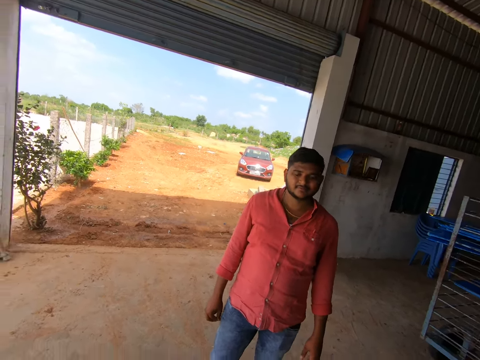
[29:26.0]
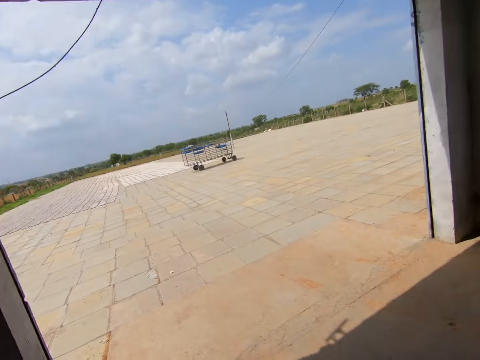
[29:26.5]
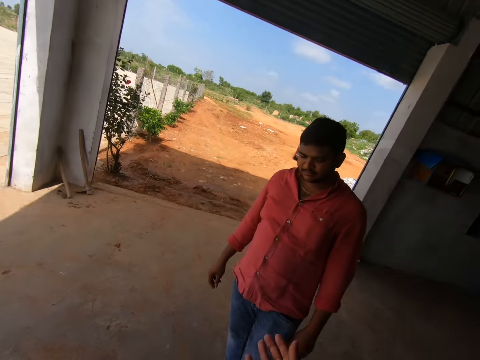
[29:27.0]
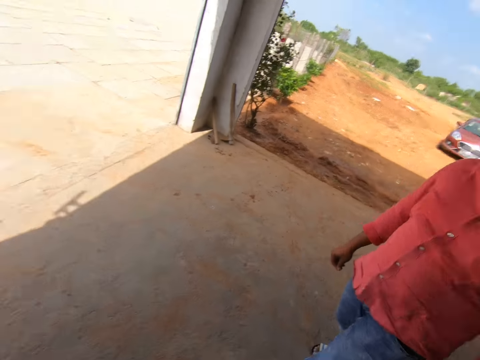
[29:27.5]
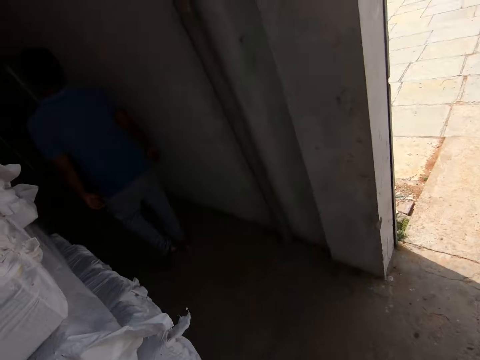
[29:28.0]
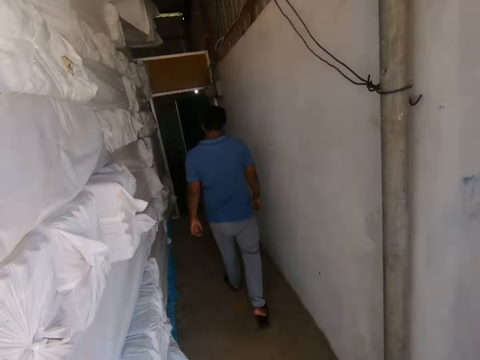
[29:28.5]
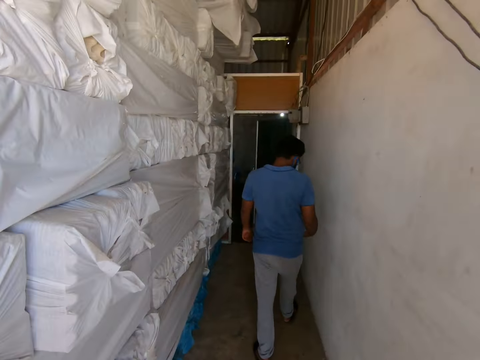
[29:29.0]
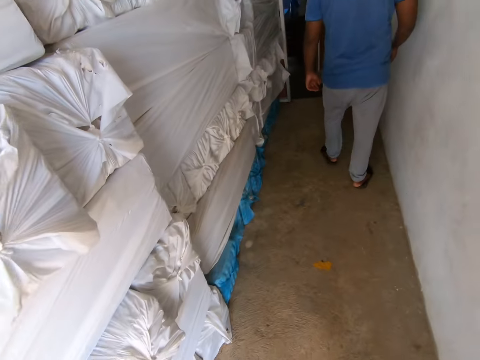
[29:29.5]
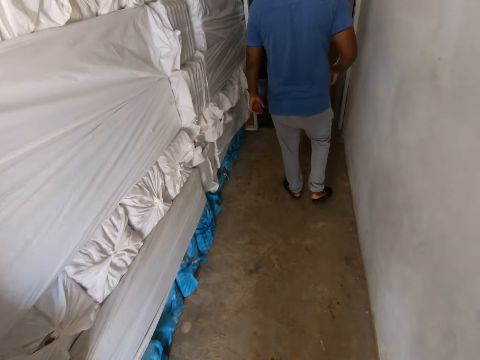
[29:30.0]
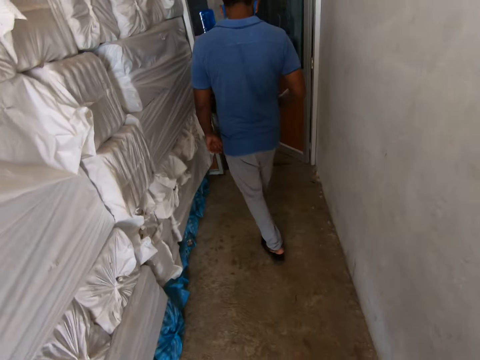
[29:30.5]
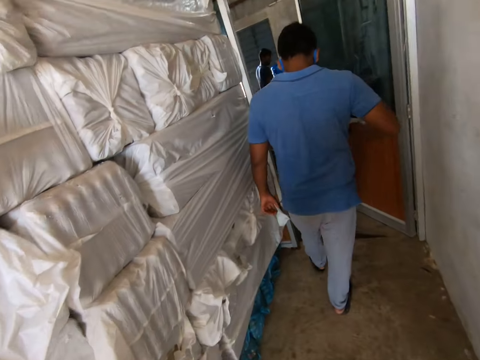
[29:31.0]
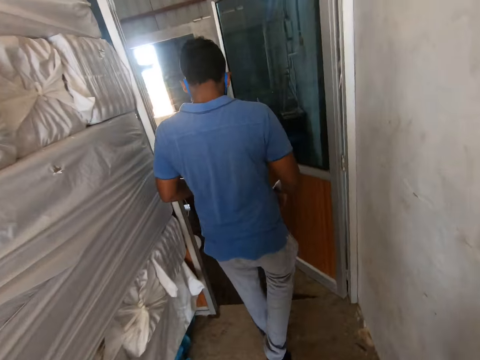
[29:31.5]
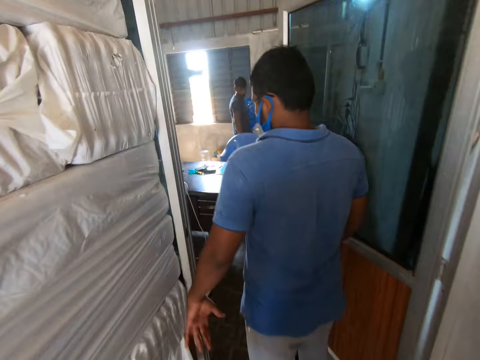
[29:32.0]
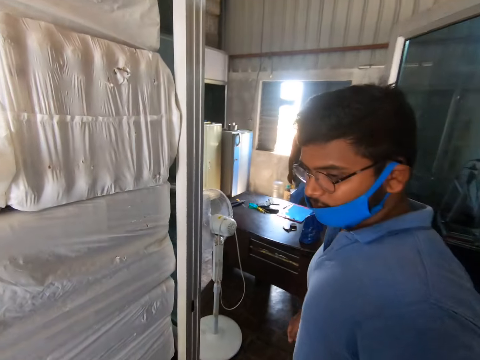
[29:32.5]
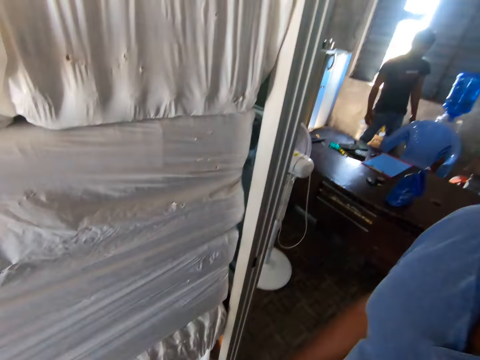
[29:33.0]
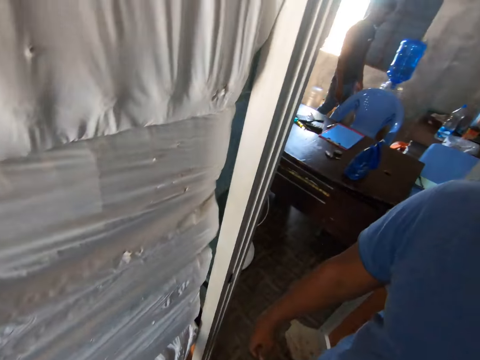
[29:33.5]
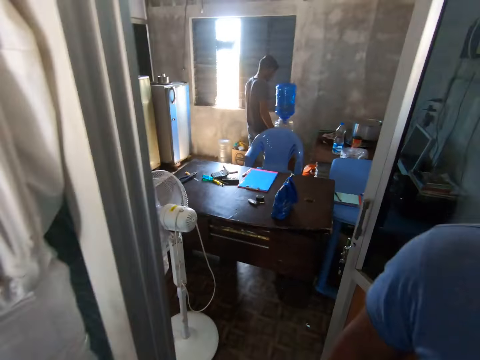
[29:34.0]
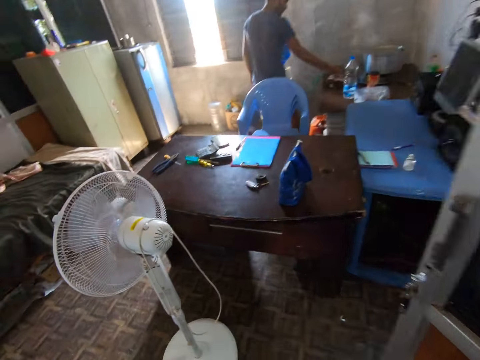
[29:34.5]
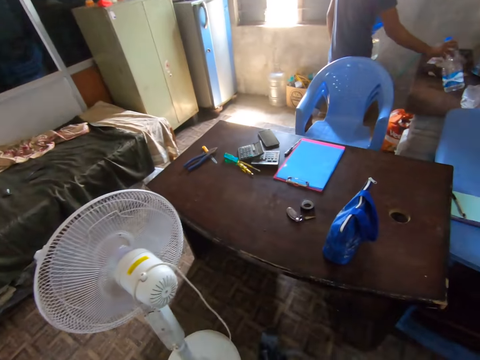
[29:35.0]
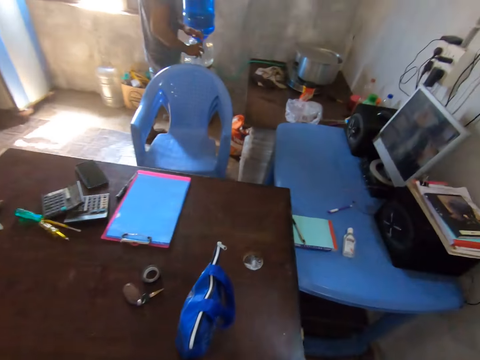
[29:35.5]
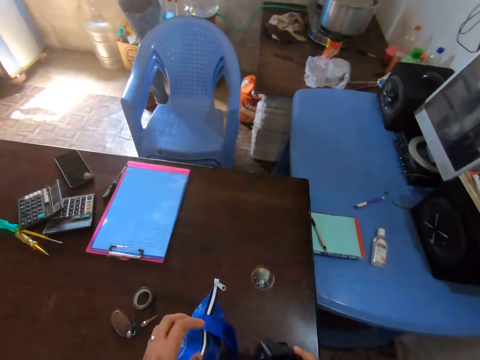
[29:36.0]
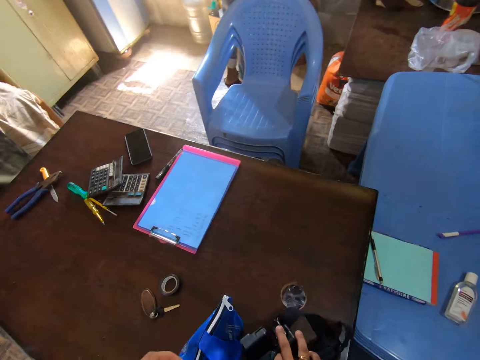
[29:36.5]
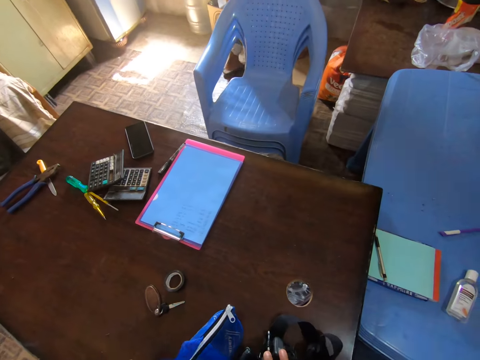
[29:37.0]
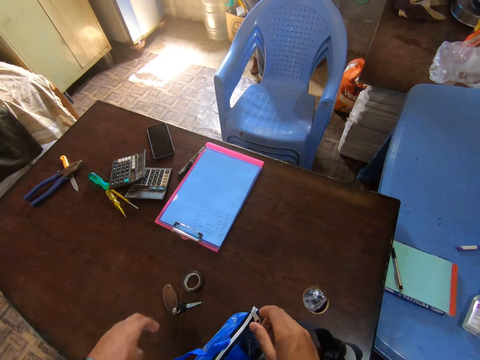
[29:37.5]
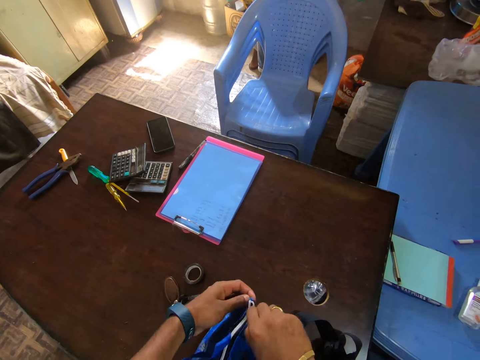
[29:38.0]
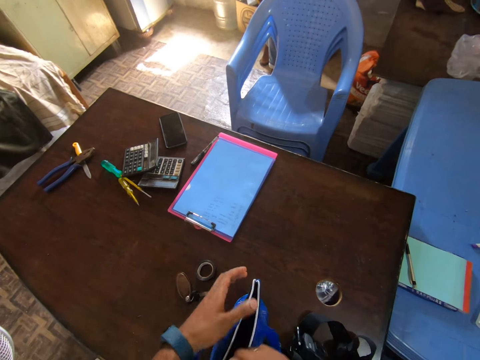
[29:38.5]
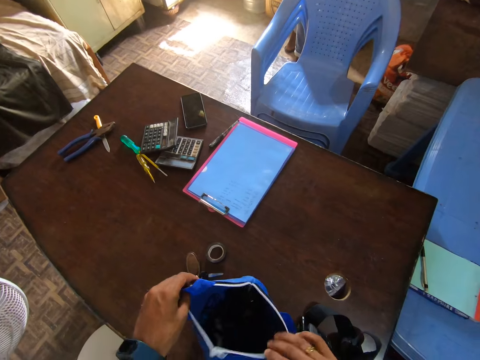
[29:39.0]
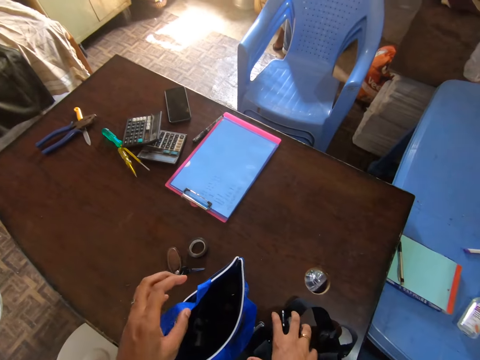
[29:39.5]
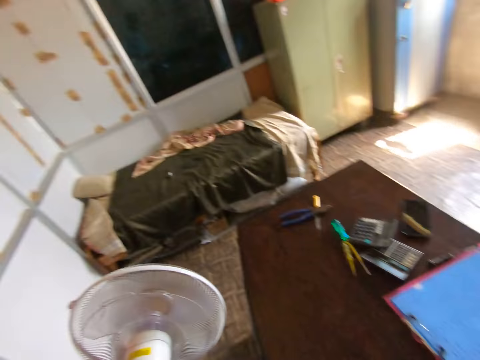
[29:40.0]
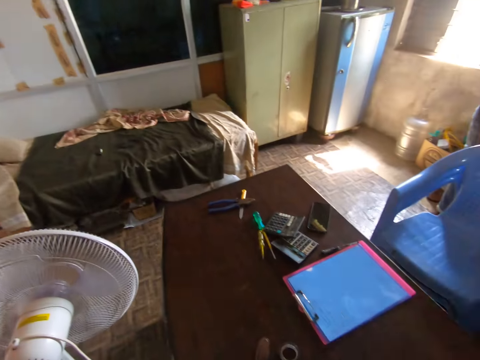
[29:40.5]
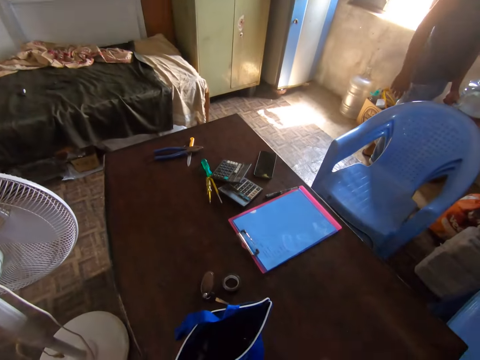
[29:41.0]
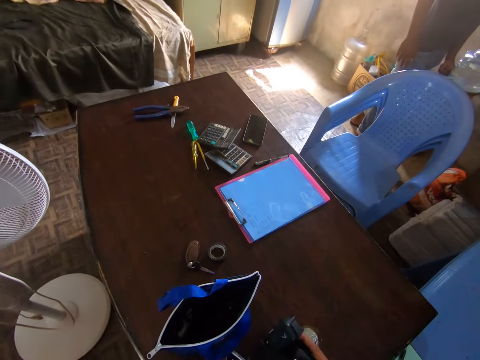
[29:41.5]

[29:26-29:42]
The camera wearer converses with someone. He walks to a room. He raises the camera with his left hand. He drops the camera on the table with his right hand. He opens the zip of the bag on the table with his right hand. He picks up a camera on the table. He holds the camera with his right hand.

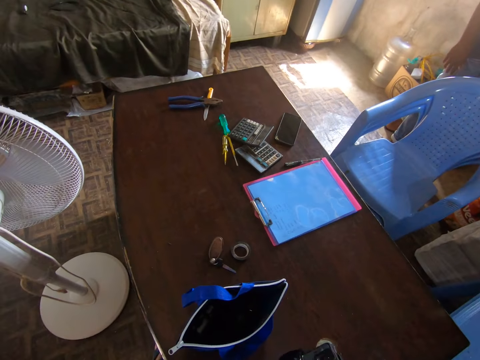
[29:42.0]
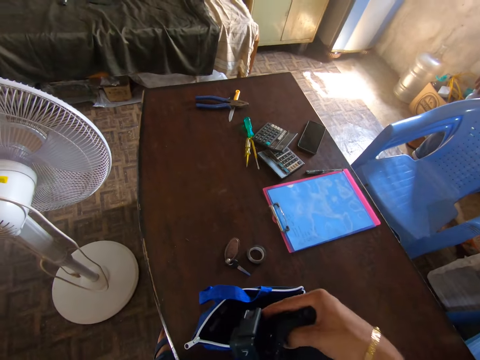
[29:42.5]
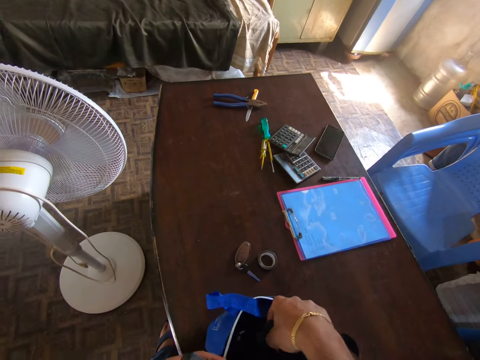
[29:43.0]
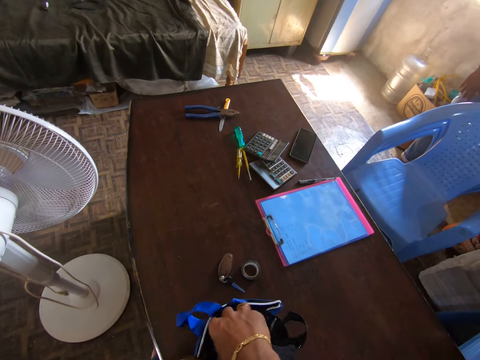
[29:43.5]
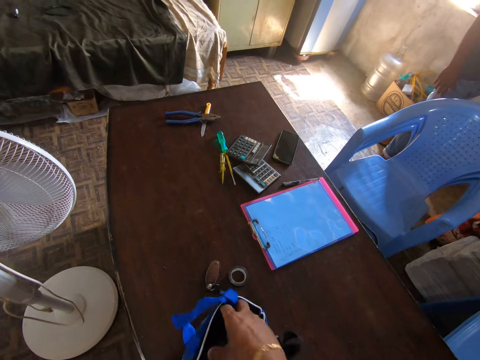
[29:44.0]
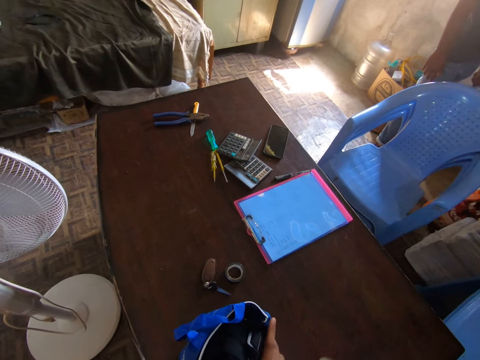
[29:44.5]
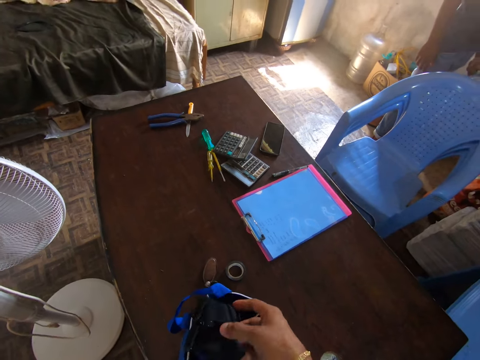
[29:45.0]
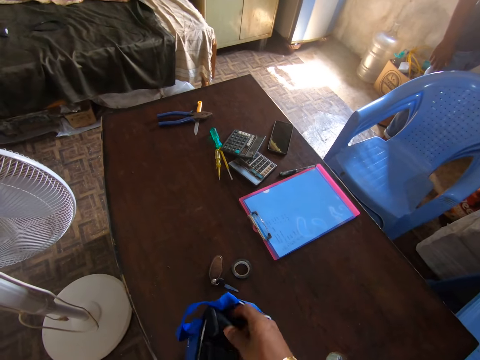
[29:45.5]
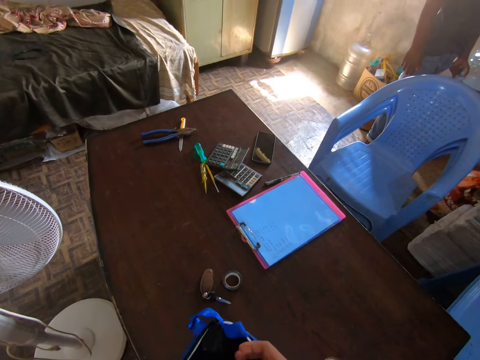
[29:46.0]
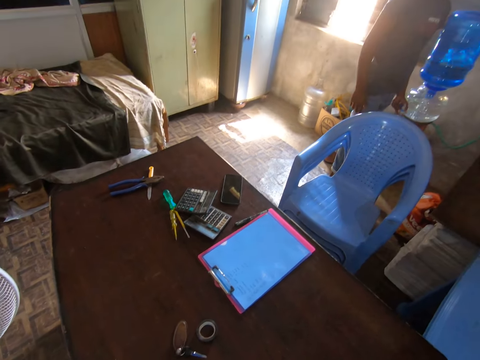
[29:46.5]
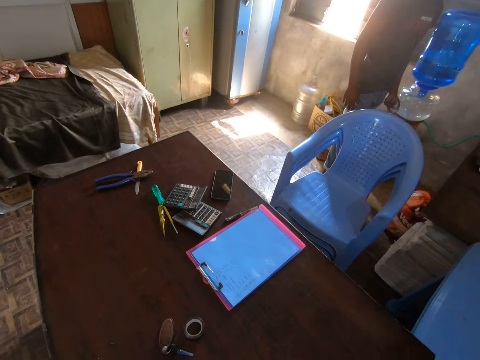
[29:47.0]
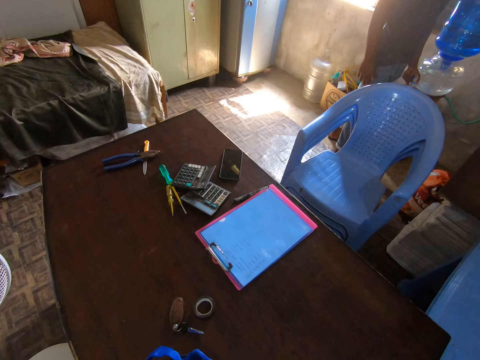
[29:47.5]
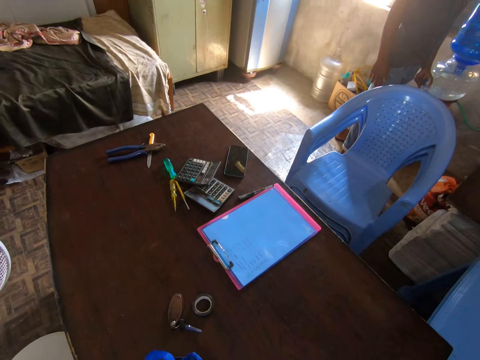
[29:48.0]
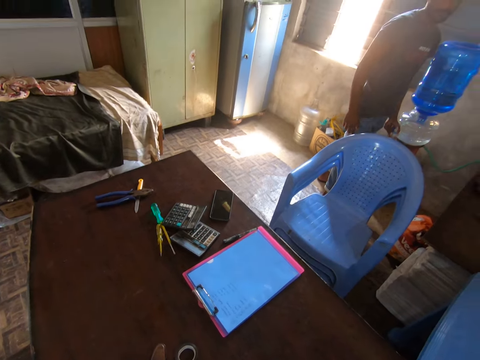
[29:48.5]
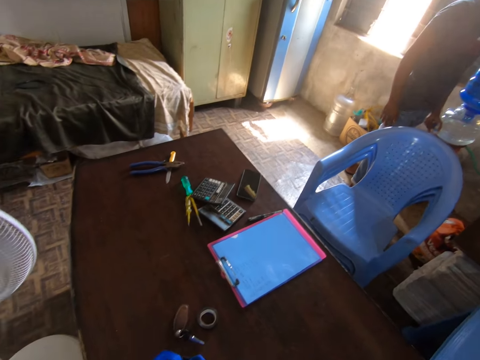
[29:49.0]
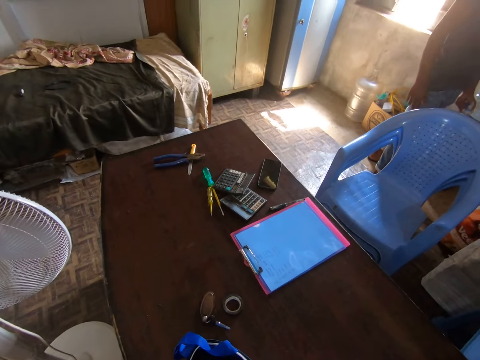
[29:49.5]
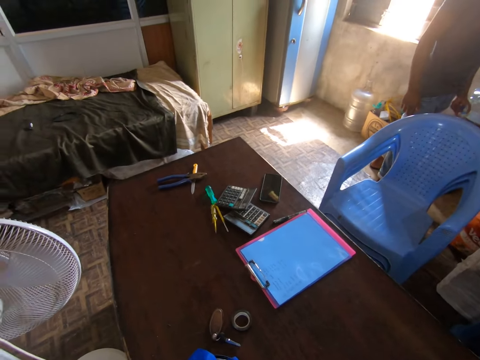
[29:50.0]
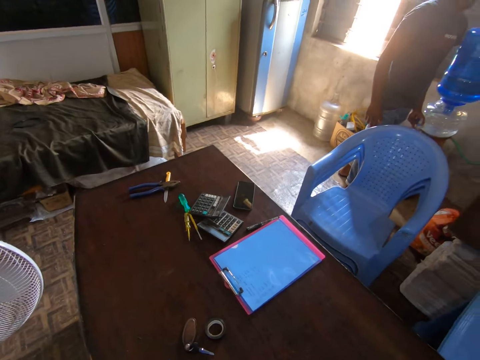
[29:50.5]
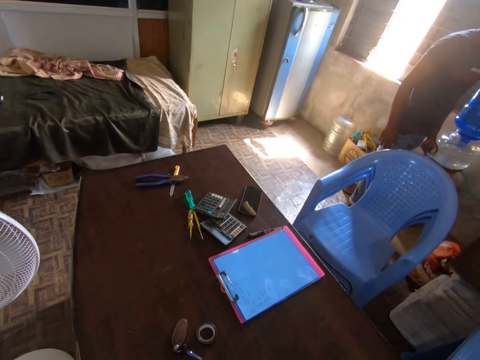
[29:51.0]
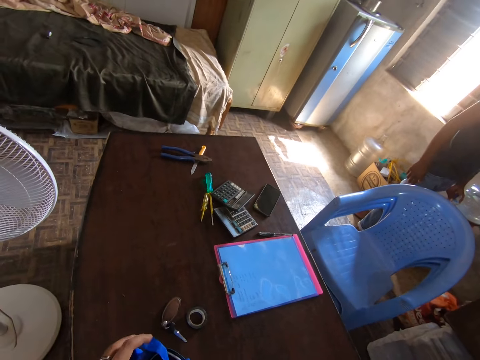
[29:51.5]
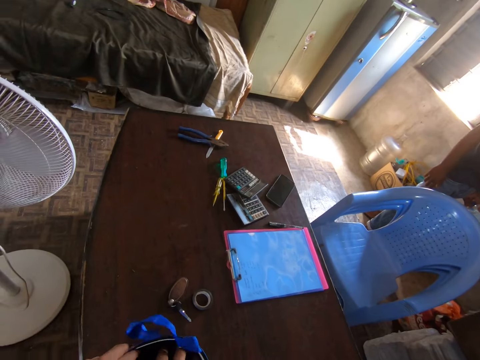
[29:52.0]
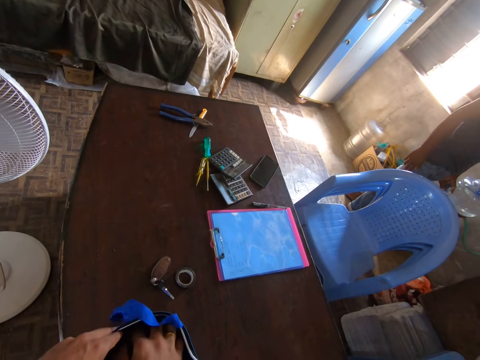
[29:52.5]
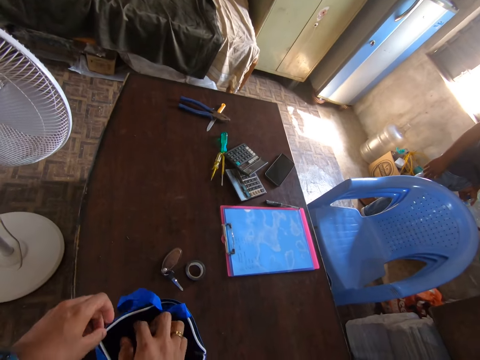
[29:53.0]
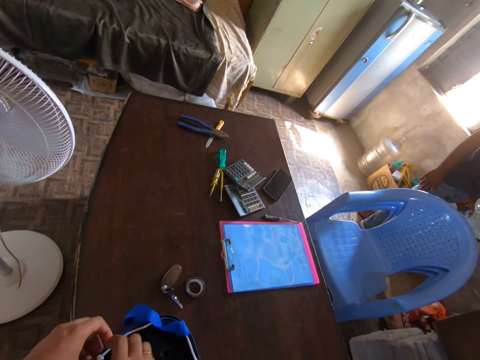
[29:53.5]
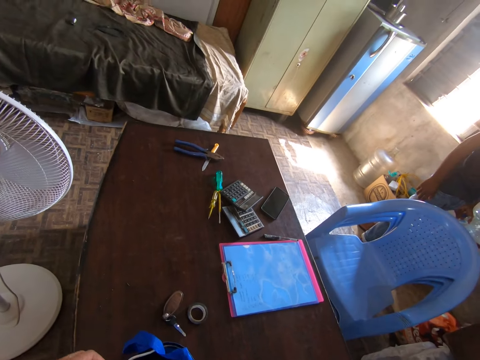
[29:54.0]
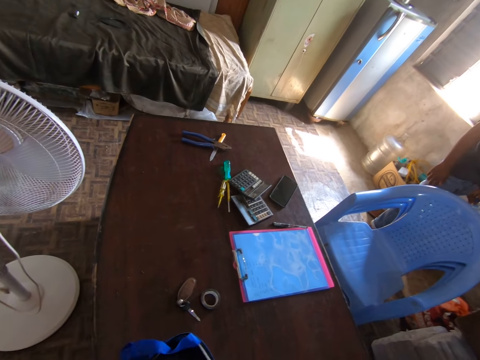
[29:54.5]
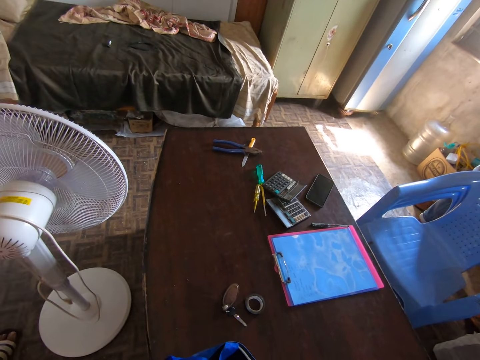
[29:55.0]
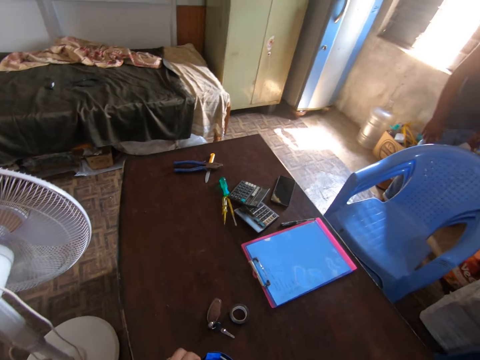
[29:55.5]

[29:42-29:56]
The camera wearer converses. He puts the camera inside the bag with his right hand. A man fetches water. The camera wearer closes the bag.
